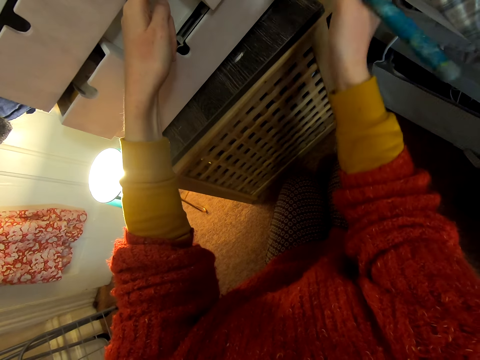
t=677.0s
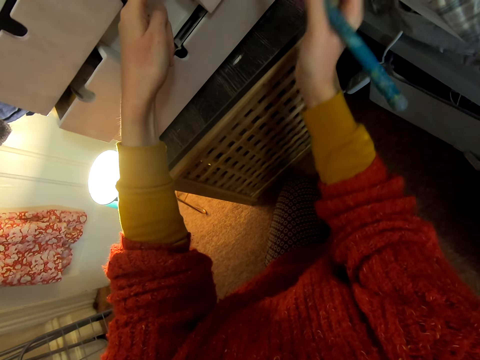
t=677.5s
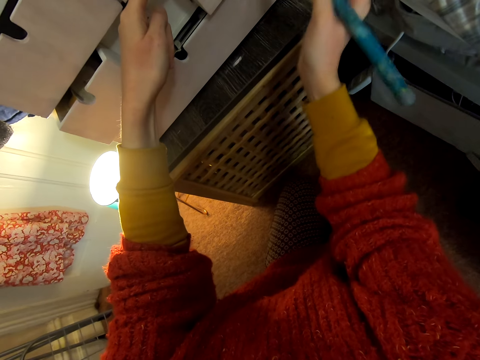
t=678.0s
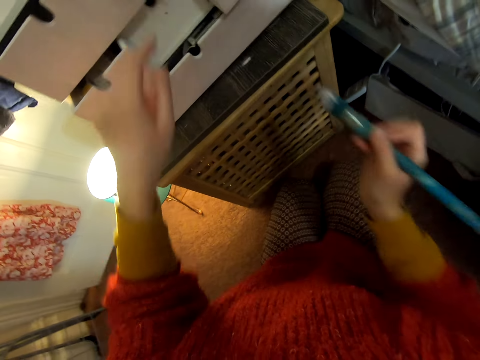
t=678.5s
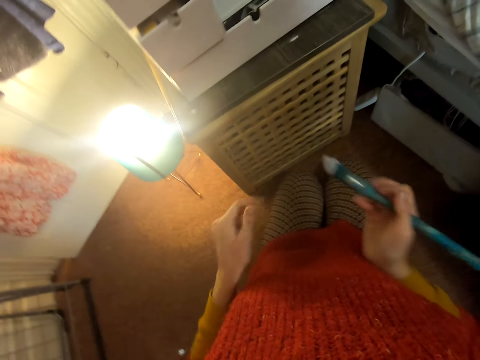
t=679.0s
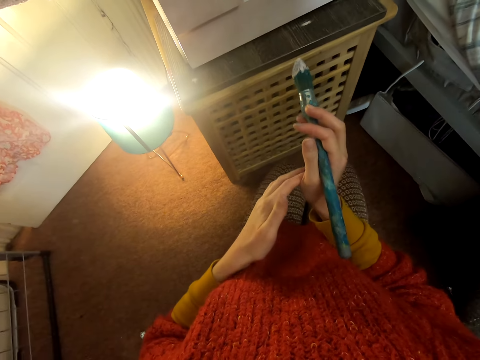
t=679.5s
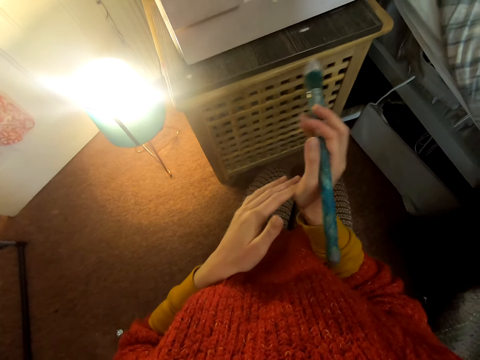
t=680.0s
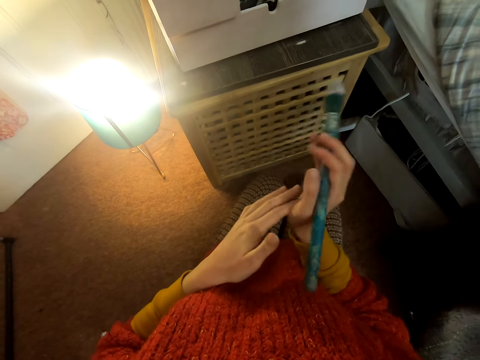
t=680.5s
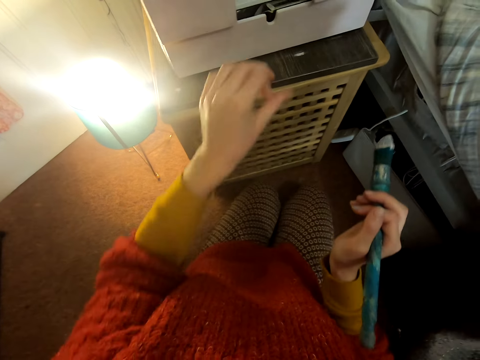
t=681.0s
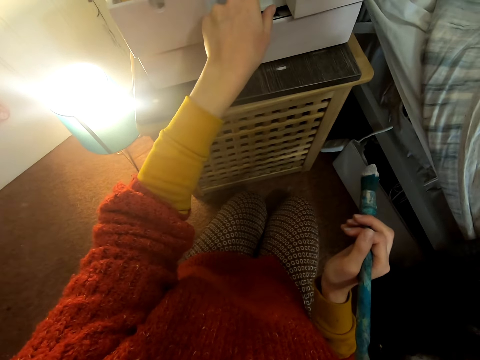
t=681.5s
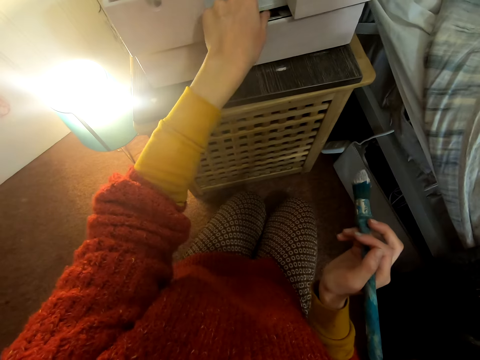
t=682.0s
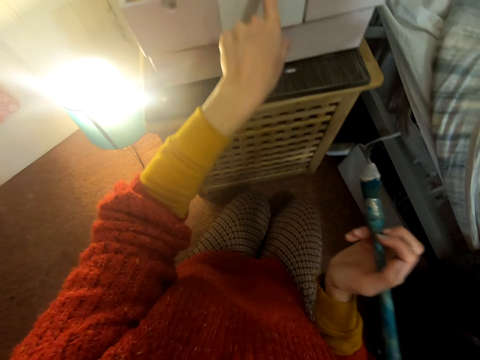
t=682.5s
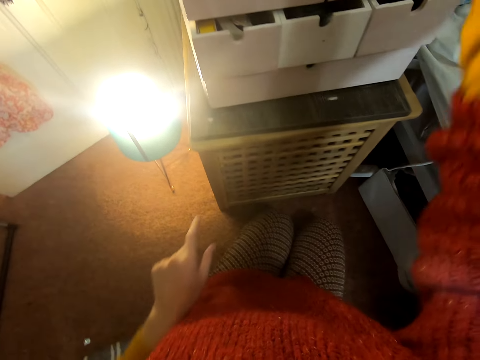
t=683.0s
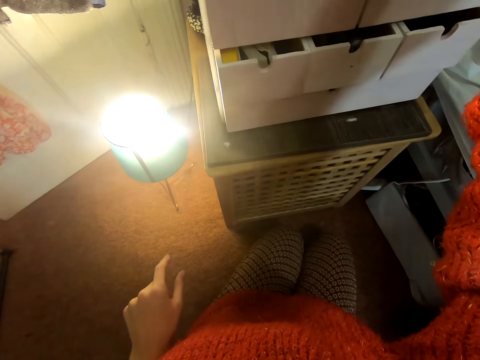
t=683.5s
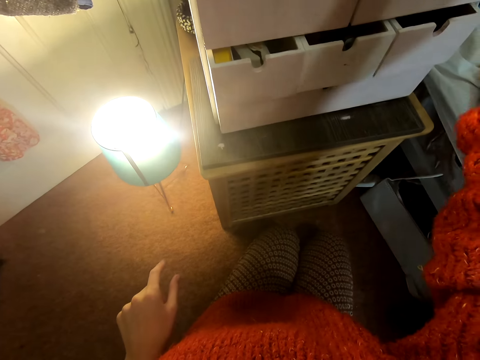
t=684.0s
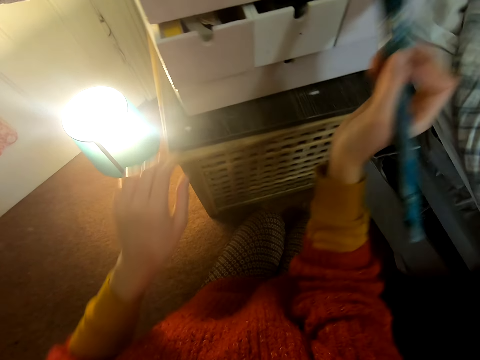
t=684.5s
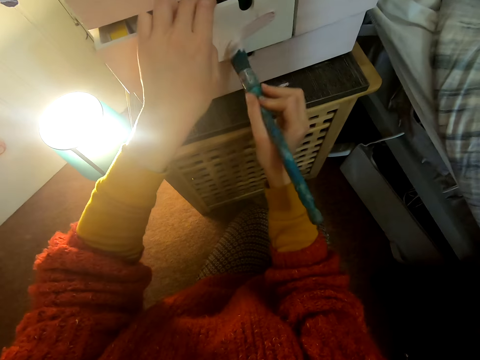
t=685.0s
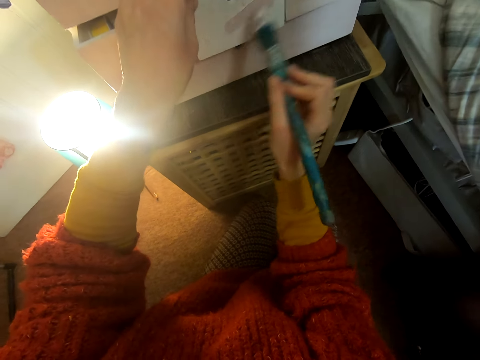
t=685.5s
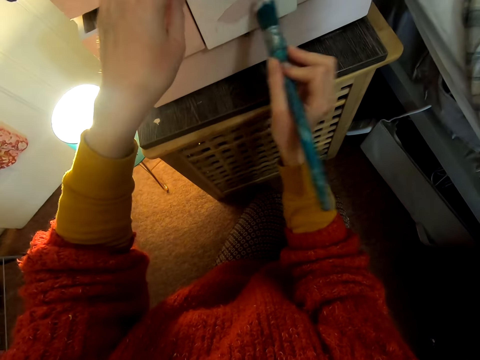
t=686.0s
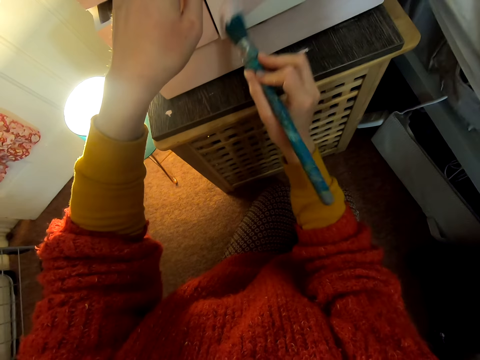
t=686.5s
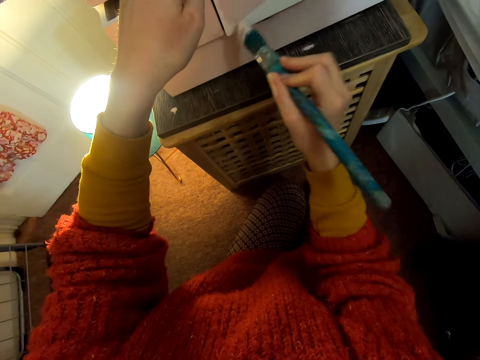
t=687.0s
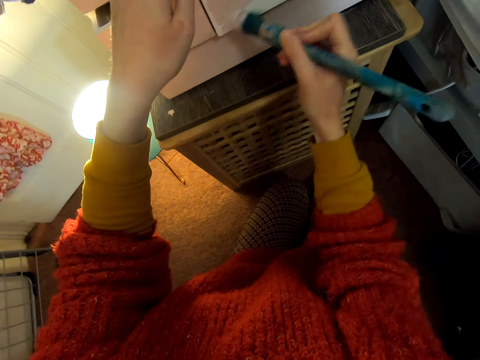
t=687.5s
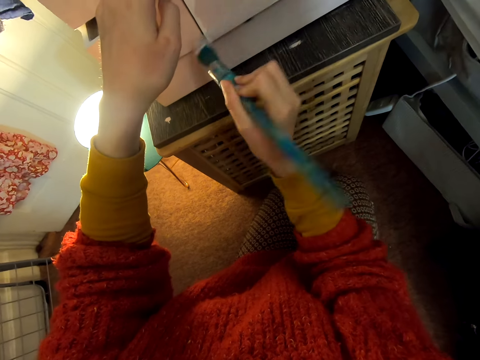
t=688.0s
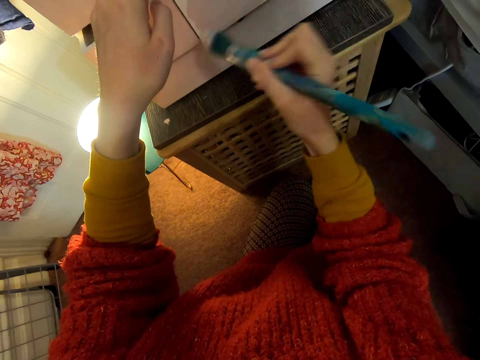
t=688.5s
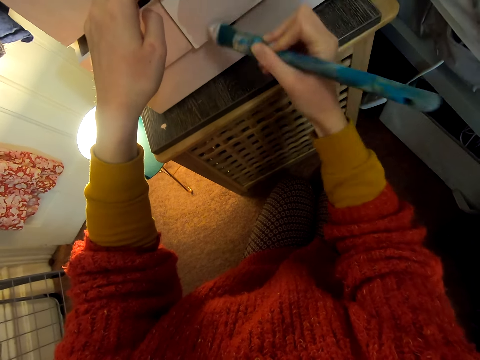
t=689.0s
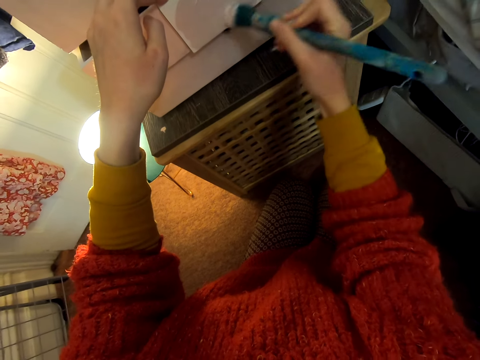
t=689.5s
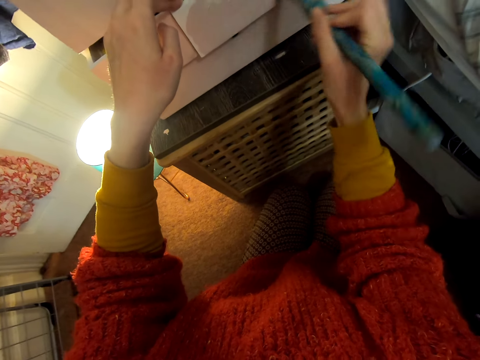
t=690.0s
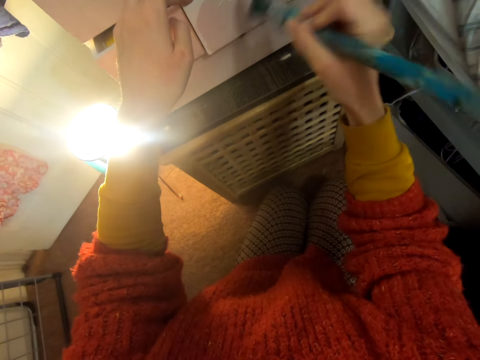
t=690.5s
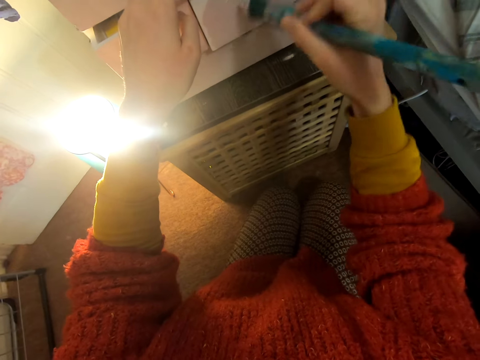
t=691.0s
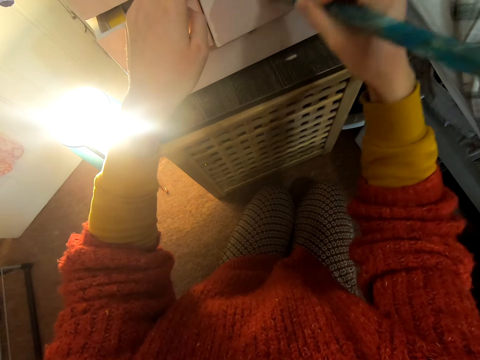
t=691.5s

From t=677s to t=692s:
The camera wearer moves both hands. They move the brush. They rub hands together. They lift the left hand. They open the drawer. They touch the chest of drawers. They lift the brush. They paint the chest of drawers.

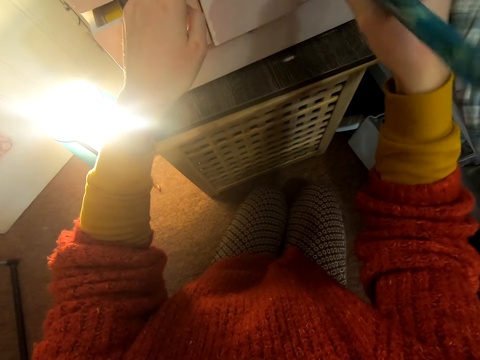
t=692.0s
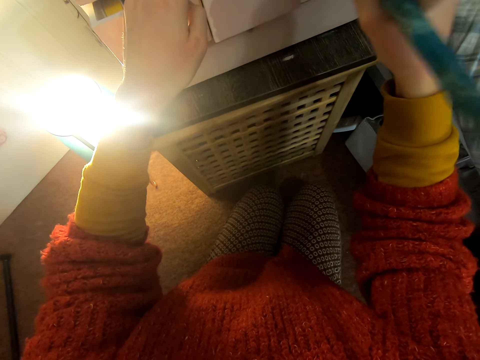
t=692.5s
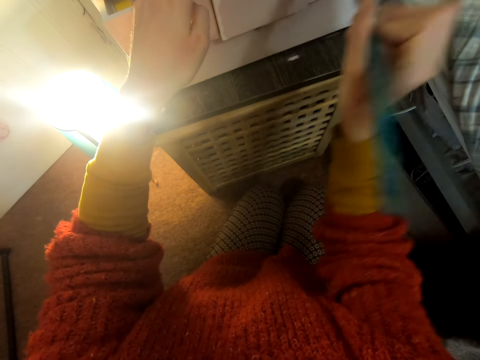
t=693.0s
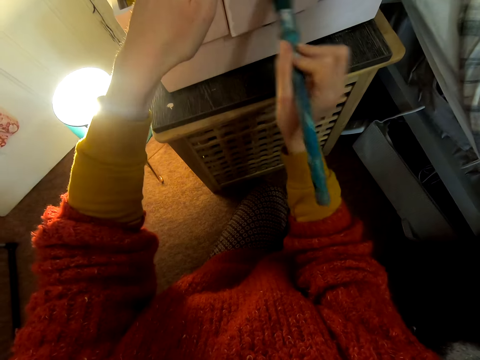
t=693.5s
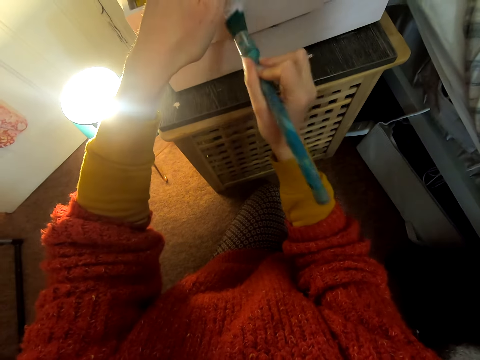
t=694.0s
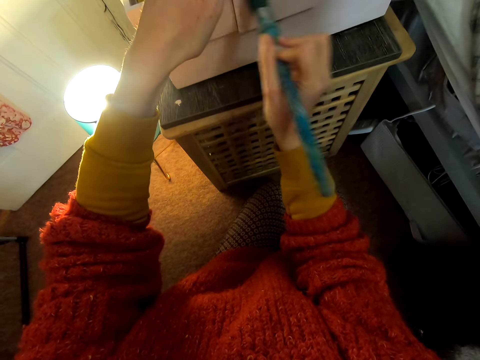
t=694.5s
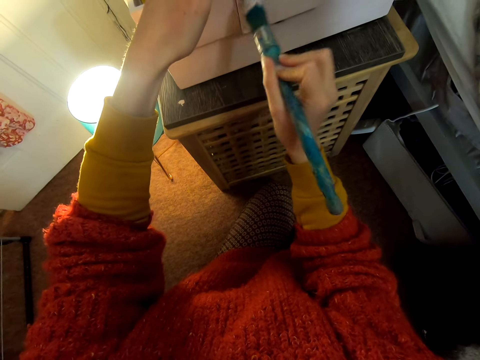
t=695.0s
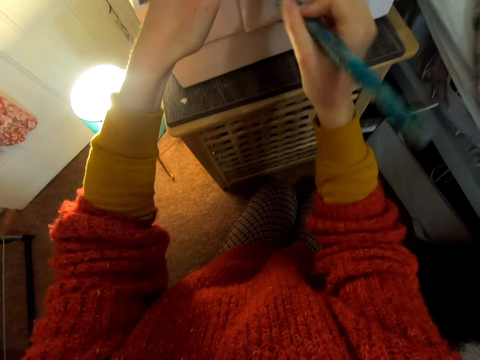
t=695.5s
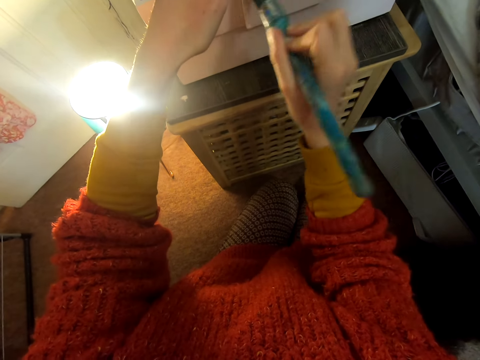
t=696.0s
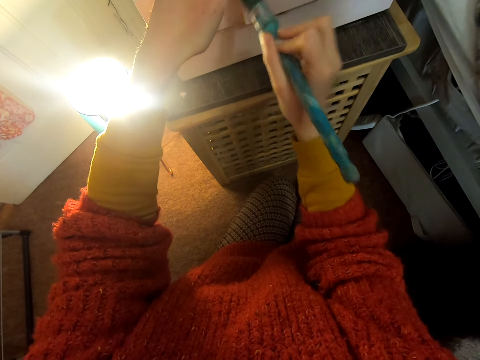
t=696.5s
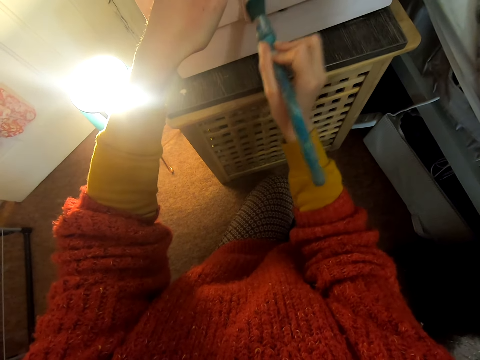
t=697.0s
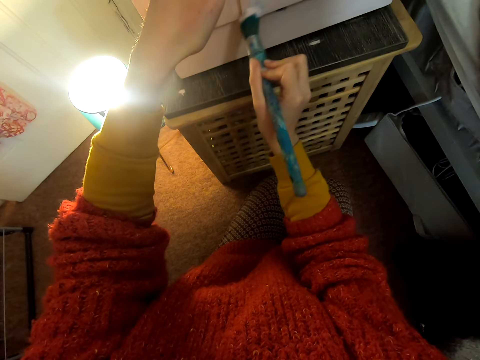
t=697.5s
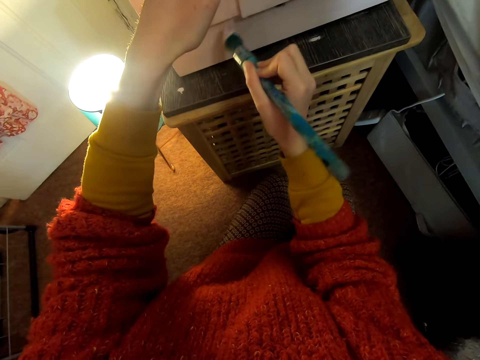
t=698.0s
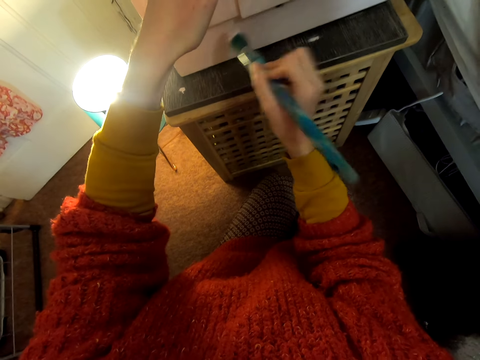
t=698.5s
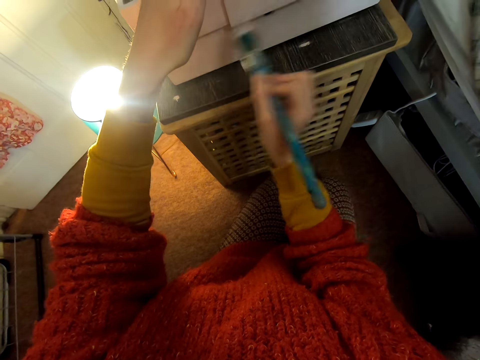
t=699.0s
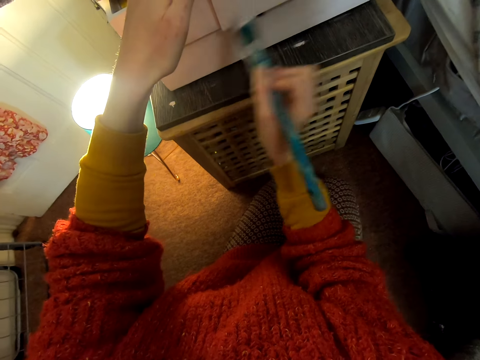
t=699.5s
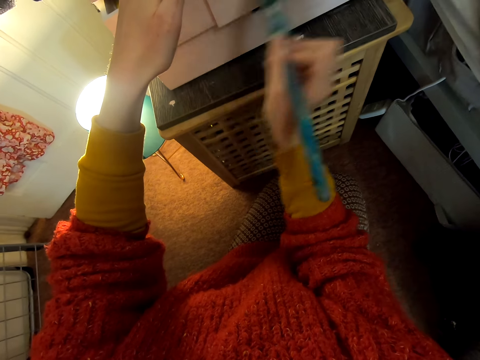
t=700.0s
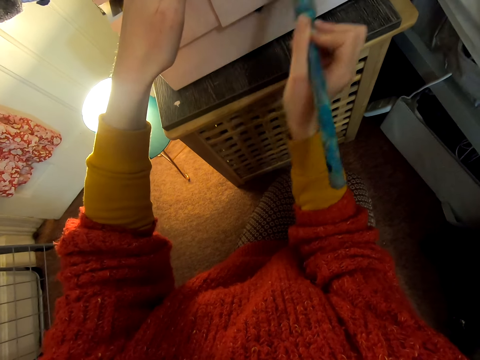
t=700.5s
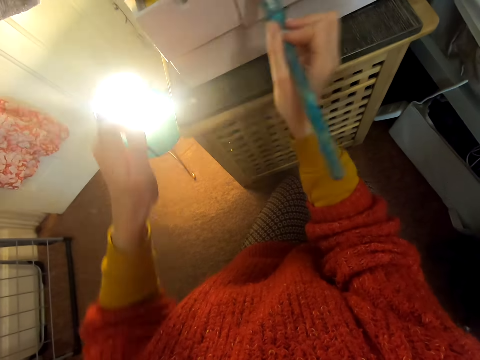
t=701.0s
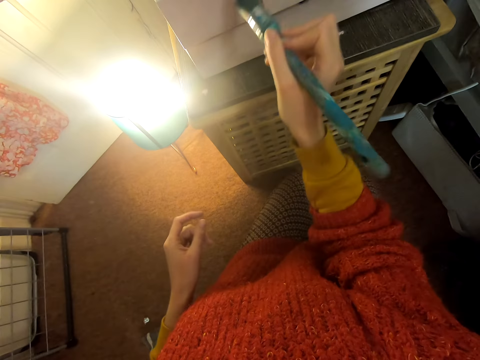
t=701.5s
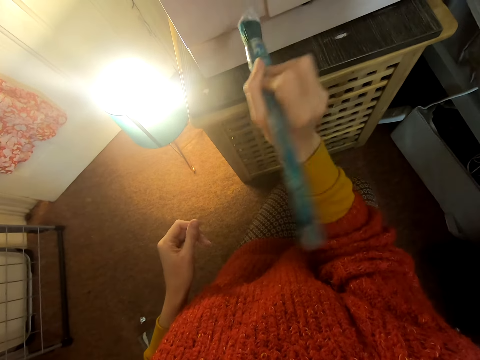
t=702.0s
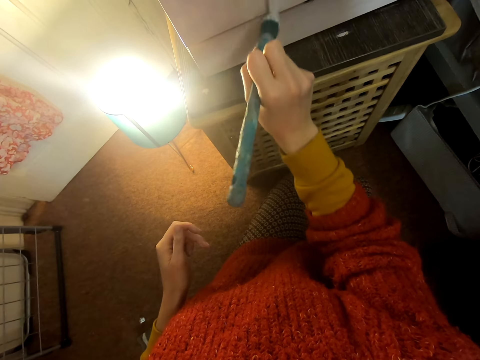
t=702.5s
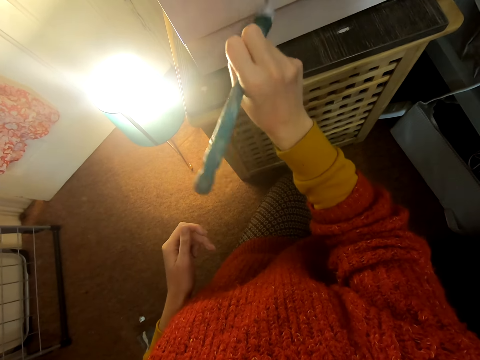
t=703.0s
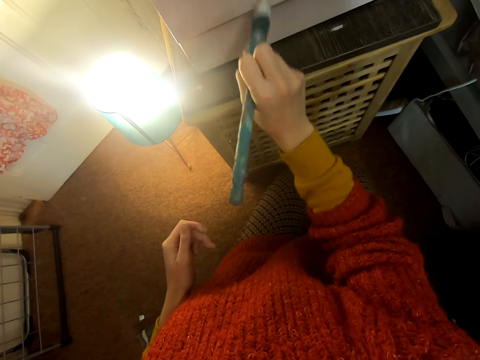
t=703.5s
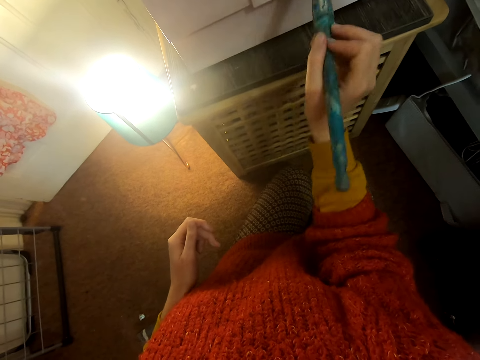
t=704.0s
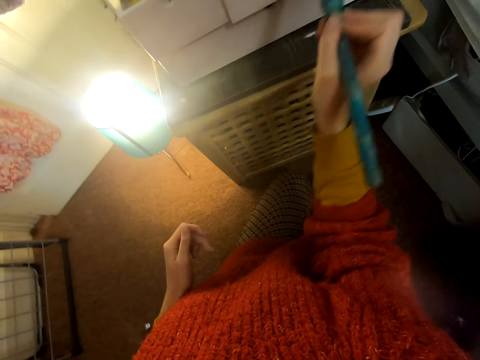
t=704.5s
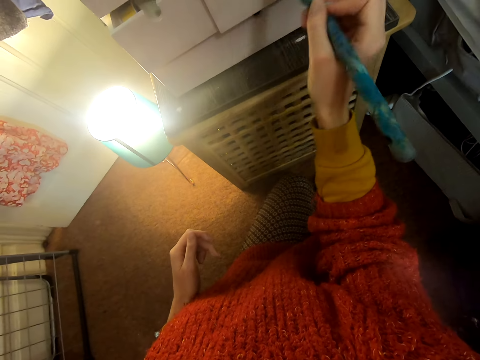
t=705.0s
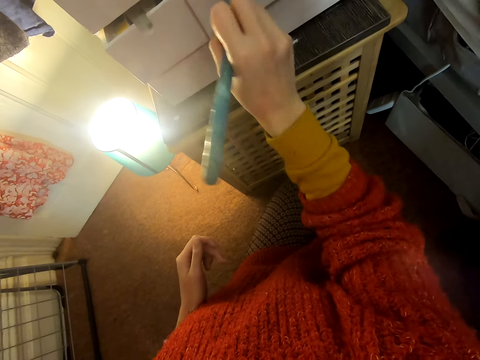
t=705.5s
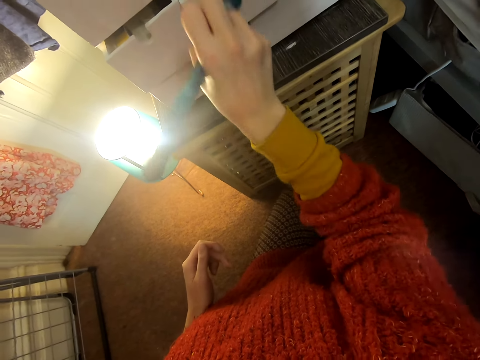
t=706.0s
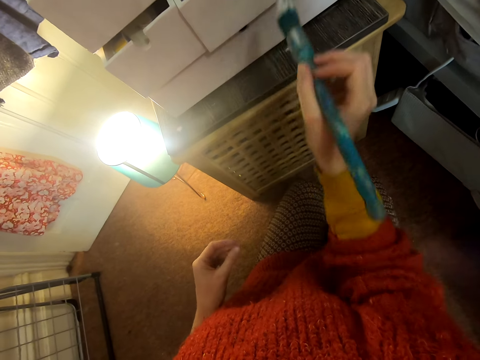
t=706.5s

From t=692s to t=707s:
The camera wearer moves the left hand. They paint the chest of drawers.
